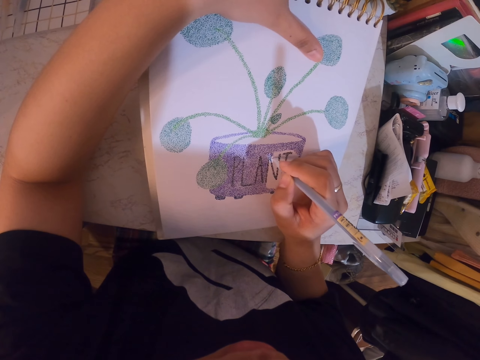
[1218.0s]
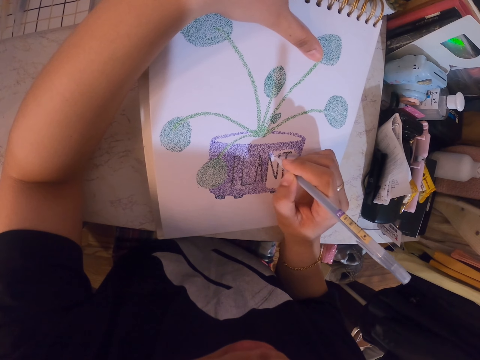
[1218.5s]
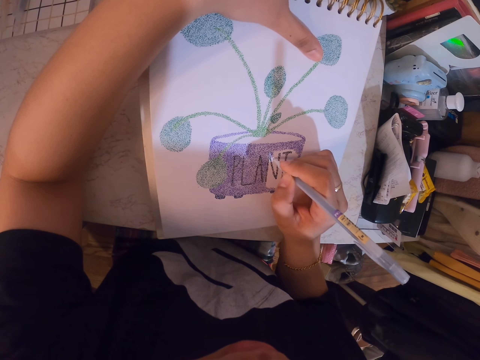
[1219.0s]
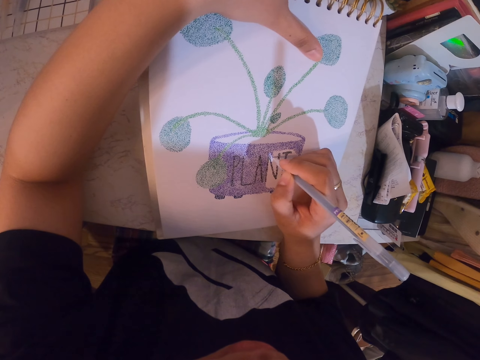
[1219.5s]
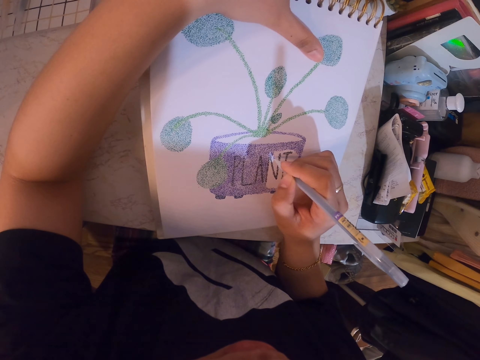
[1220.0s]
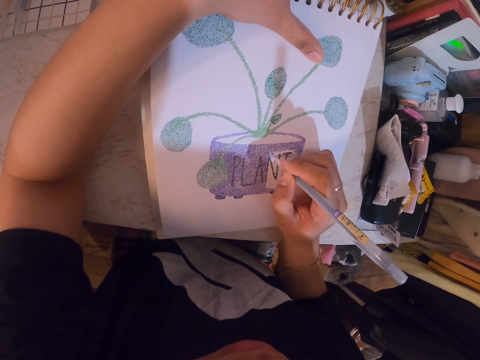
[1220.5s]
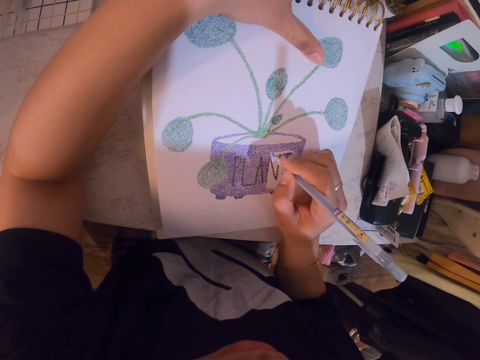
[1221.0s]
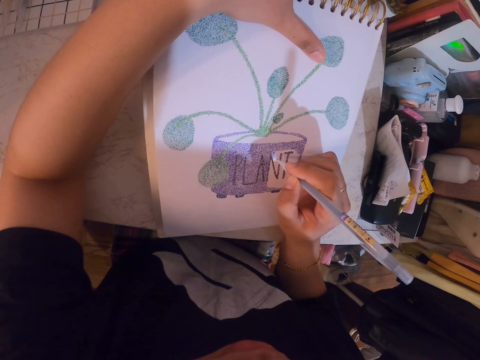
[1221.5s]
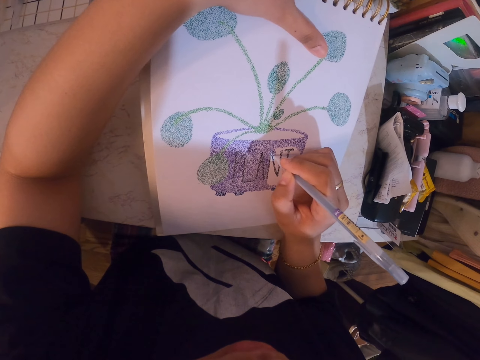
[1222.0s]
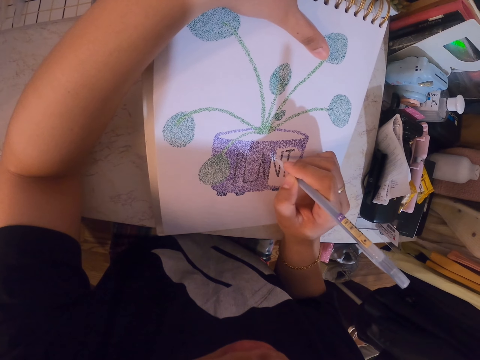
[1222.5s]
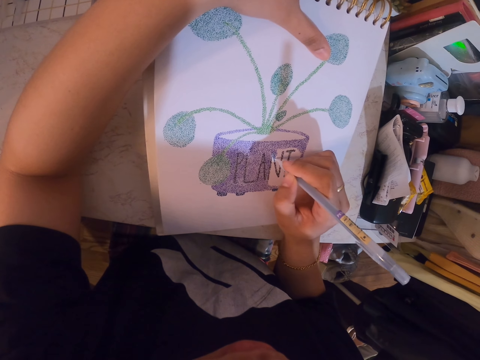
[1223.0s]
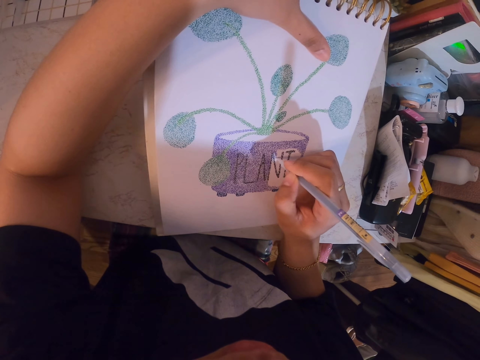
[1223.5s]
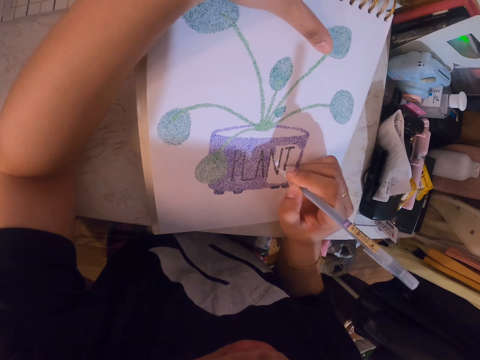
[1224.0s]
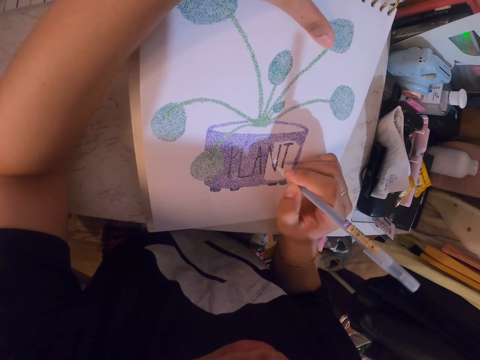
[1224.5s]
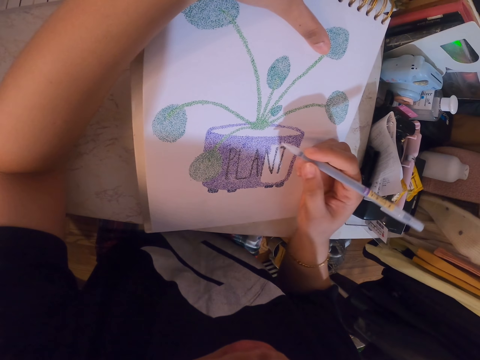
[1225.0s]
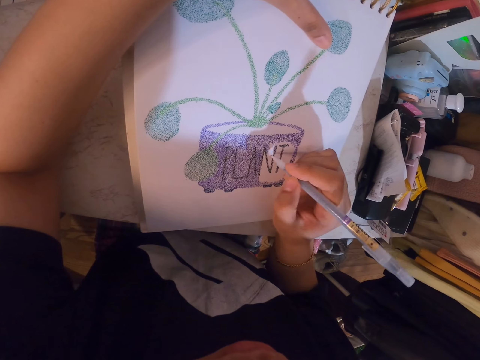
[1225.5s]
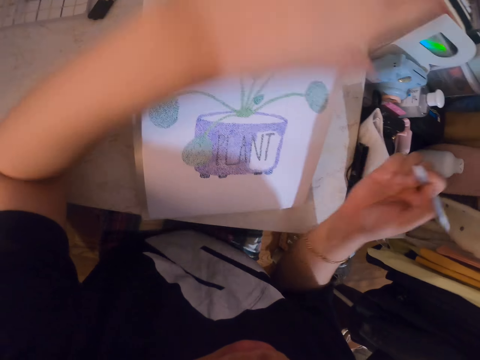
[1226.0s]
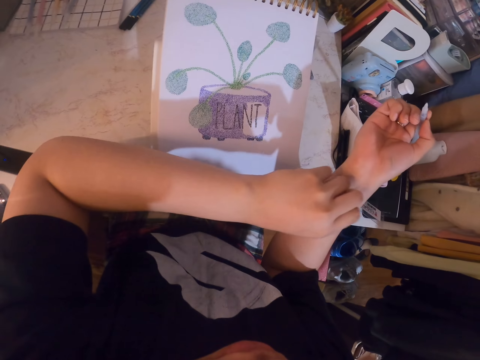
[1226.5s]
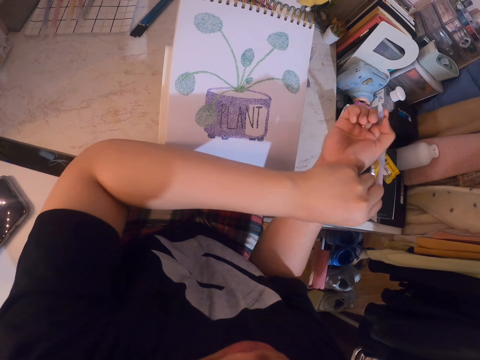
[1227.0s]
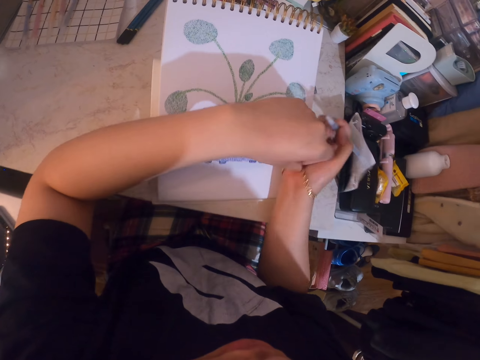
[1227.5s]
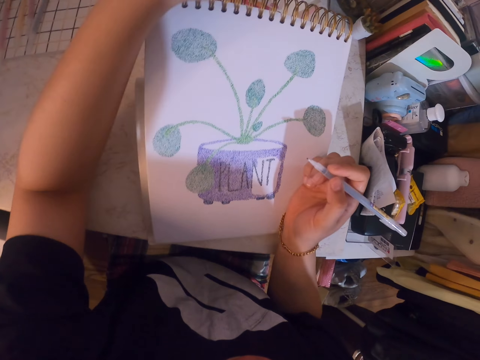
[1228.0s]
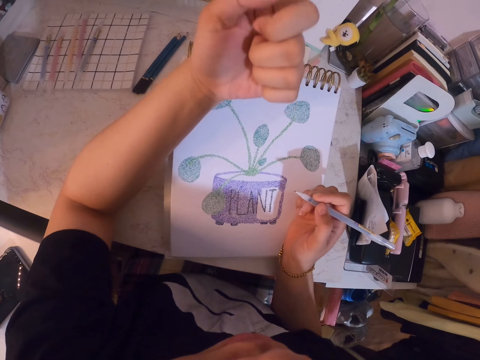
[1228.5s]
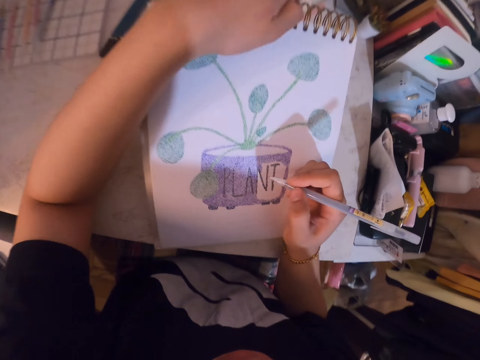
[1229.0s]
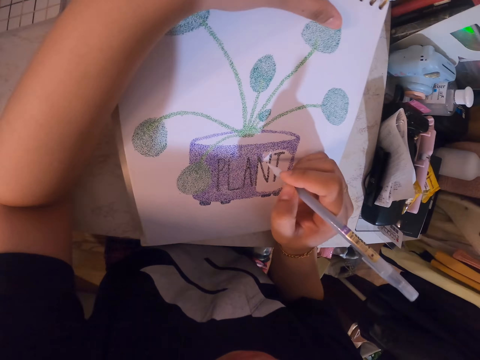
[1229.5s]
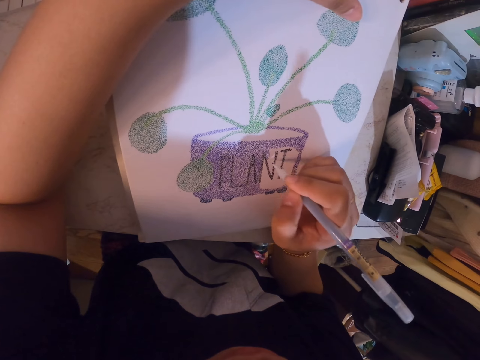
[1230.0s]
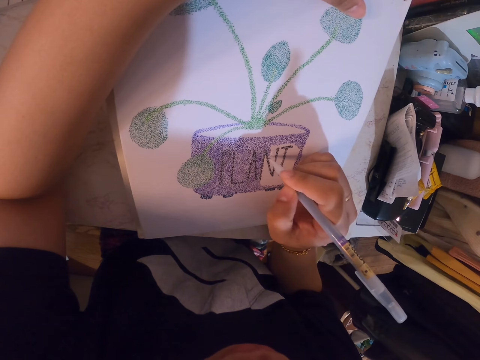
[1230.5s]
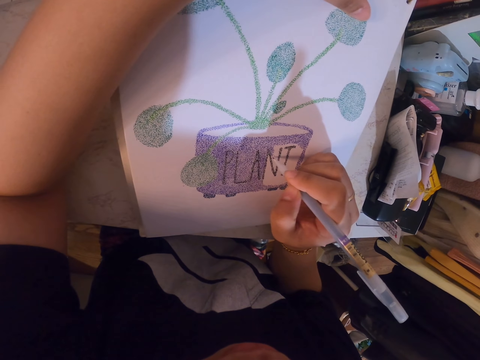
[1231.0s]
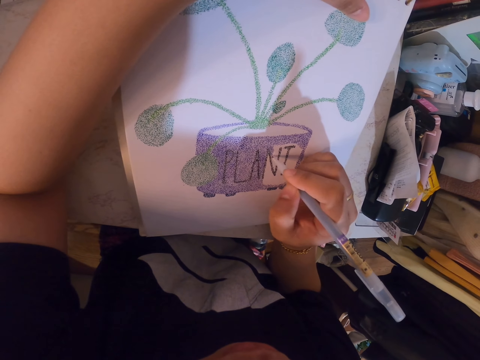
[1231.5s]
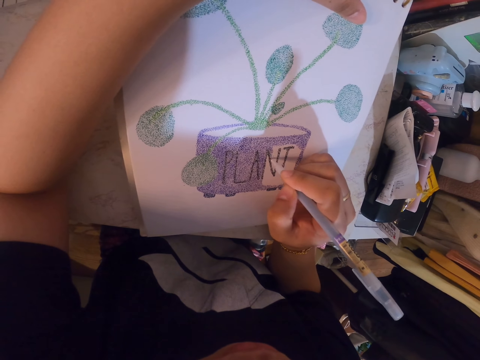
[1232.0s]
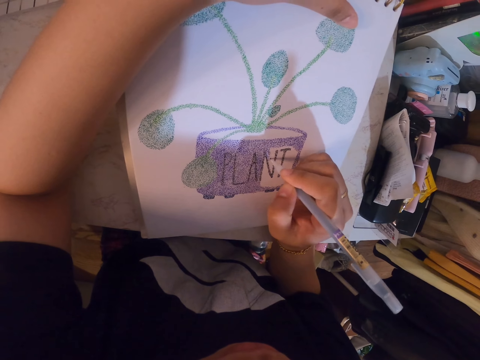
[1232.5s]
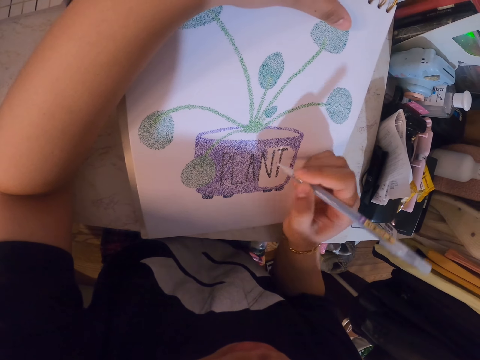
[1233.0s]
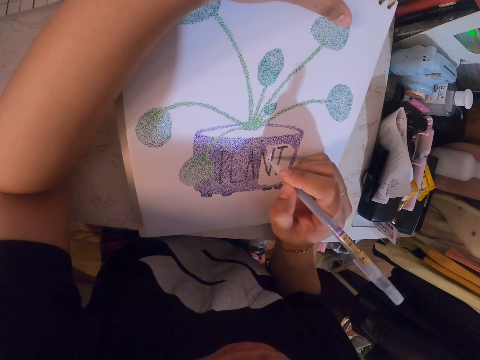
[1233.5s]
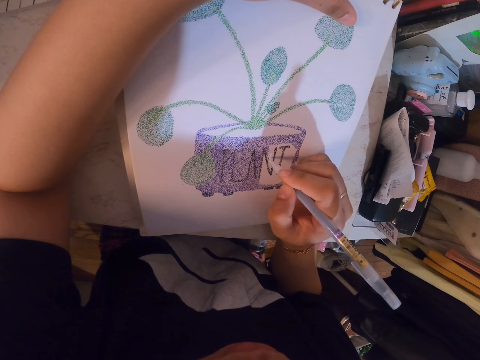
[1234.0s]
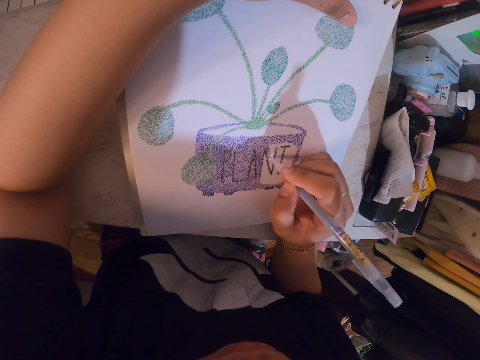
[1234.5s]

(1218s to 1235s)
The camera wearer adjusts the beaded bracelet in her right hand with her left hand. She looks at her left hand. She holds the book with her left hand and draws on the book with the pen.

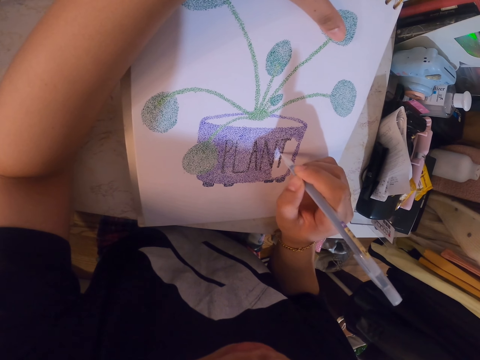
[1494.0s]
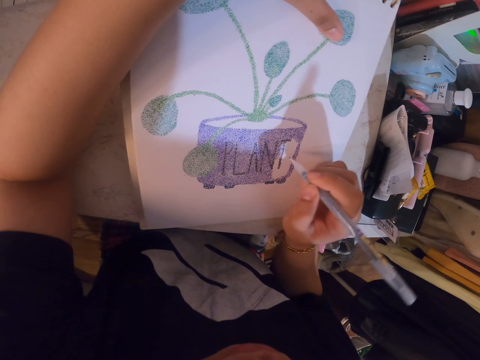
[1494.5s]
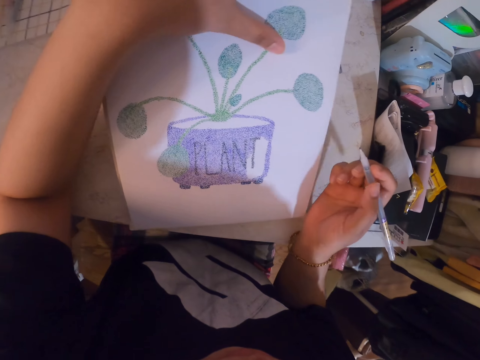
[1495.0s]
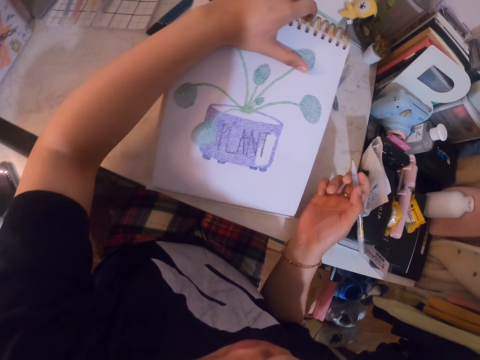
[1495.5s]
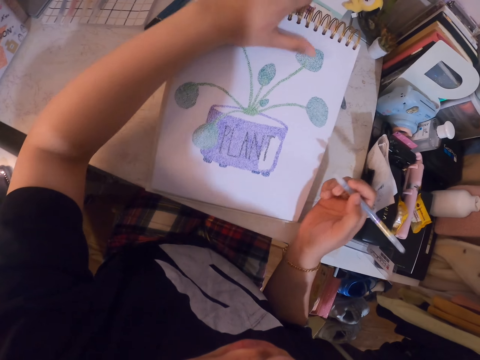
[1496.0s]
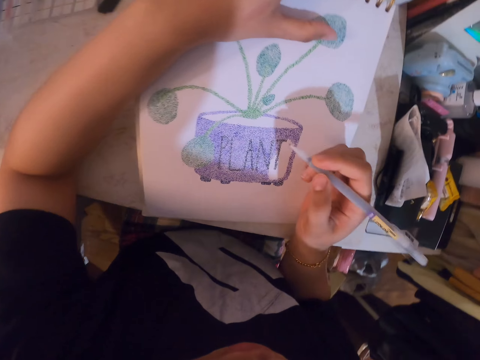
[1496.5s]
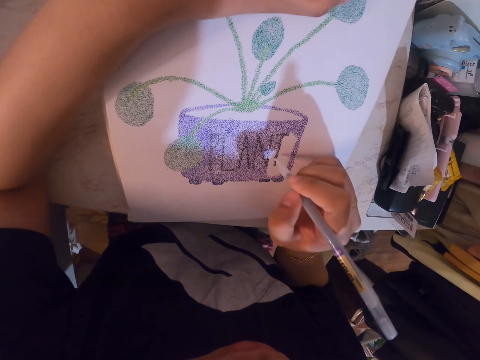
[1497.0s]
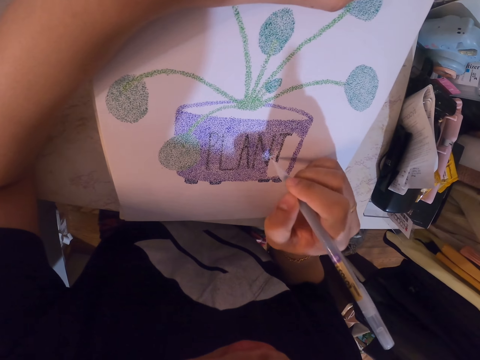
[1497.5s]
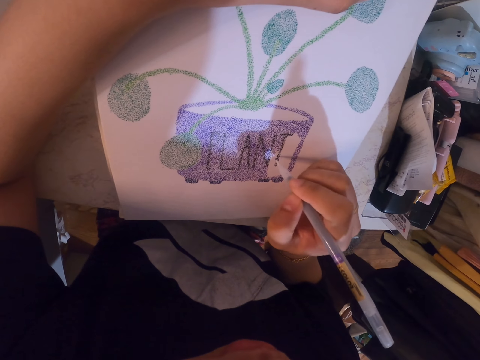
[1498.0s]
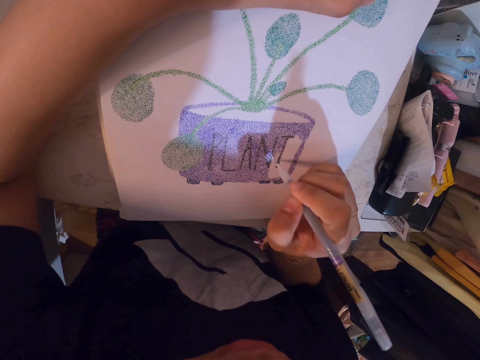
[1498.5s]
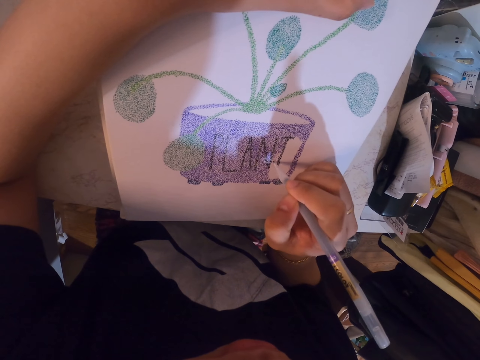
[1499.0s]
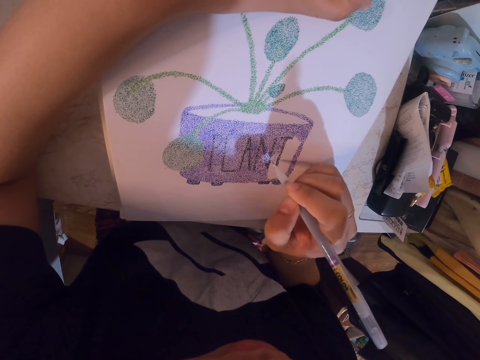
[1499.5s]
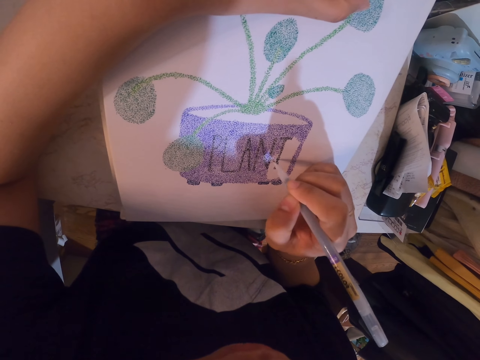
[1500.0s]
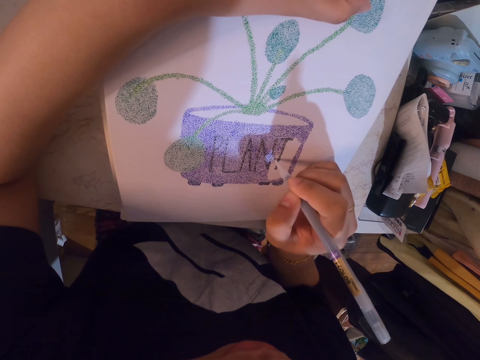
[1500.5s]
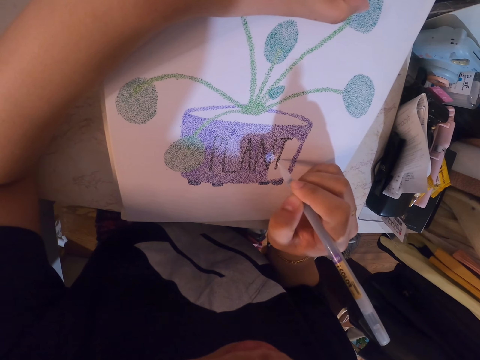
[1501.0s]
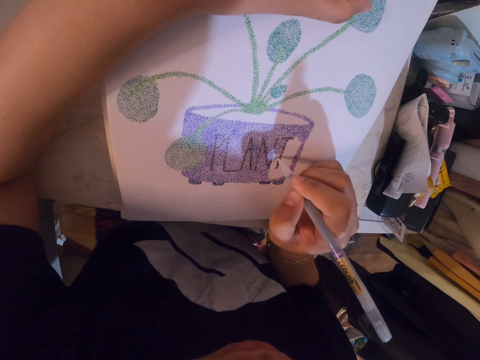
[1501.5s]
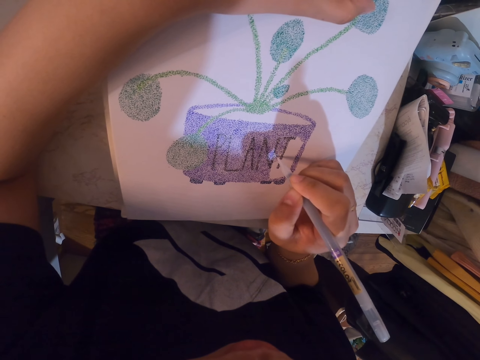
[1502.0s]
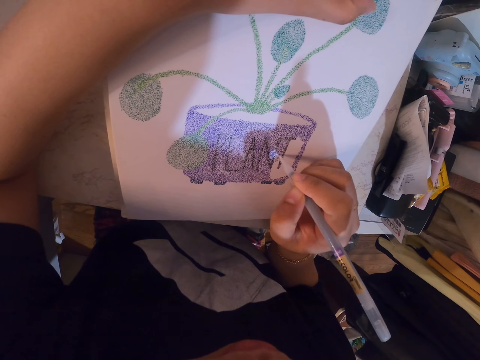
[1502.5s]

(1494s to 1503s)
The camera wearer looks at the drawing. They draw on the notebook.
